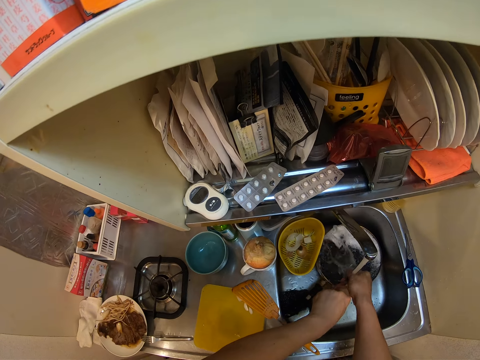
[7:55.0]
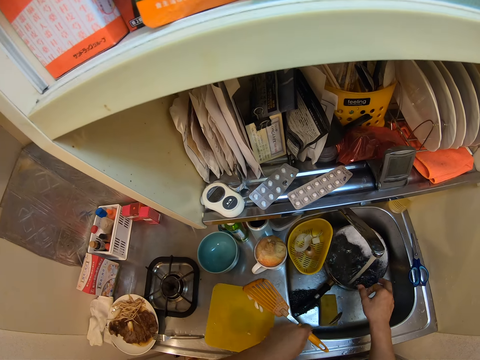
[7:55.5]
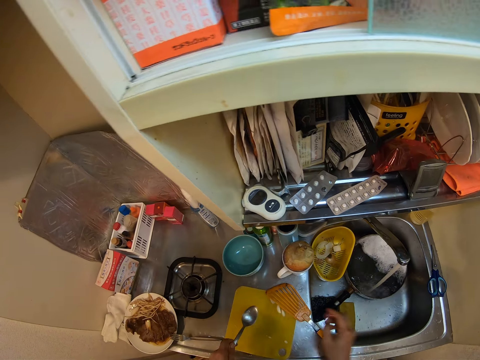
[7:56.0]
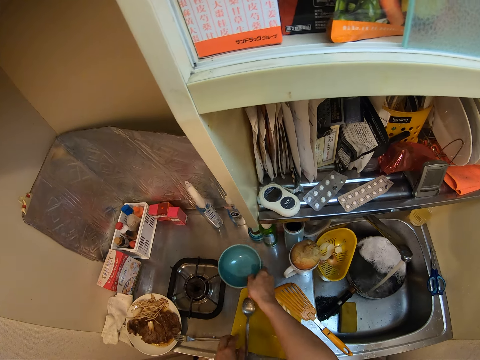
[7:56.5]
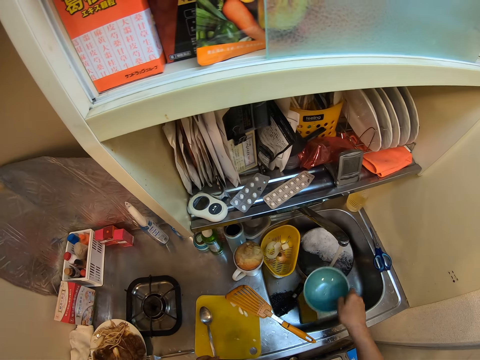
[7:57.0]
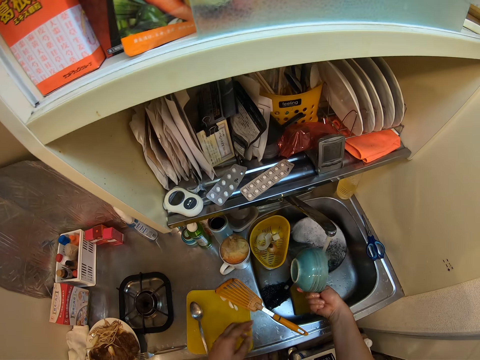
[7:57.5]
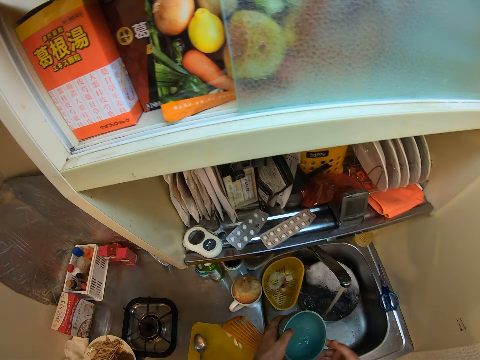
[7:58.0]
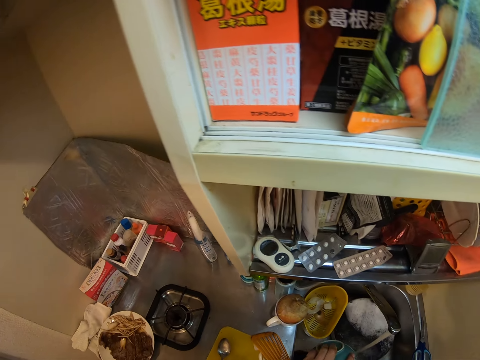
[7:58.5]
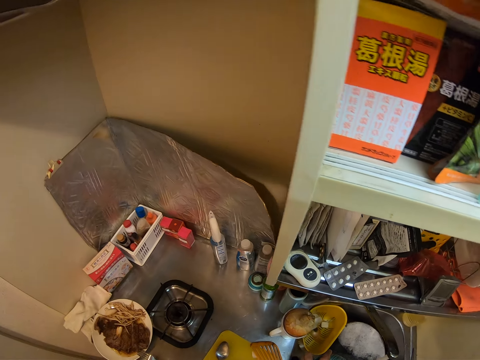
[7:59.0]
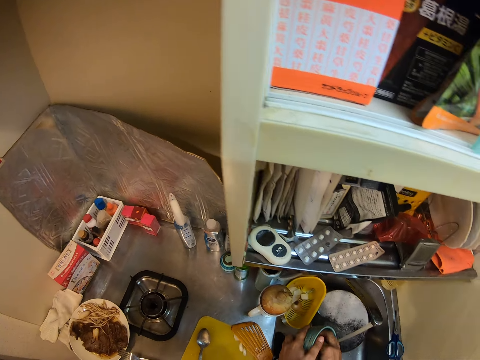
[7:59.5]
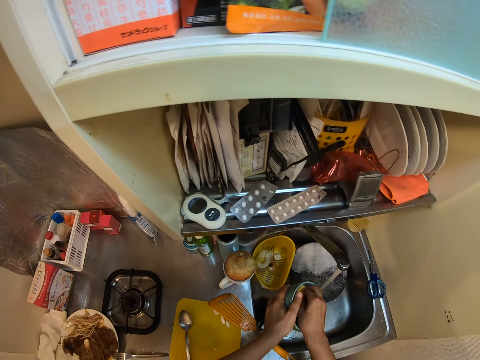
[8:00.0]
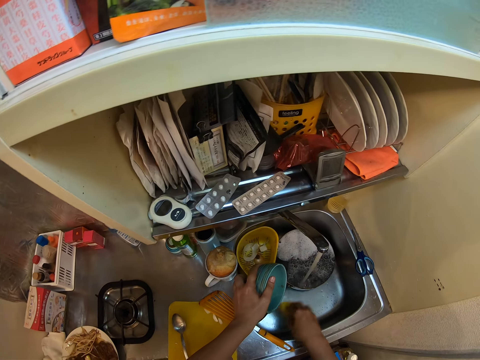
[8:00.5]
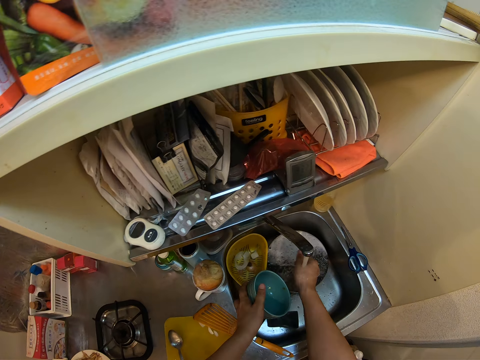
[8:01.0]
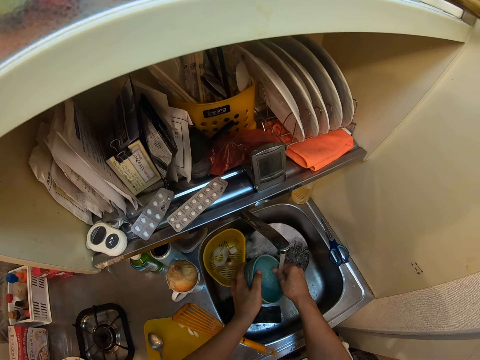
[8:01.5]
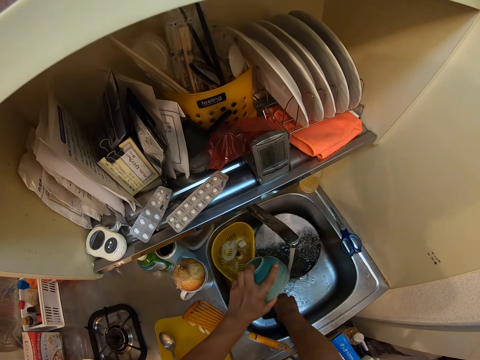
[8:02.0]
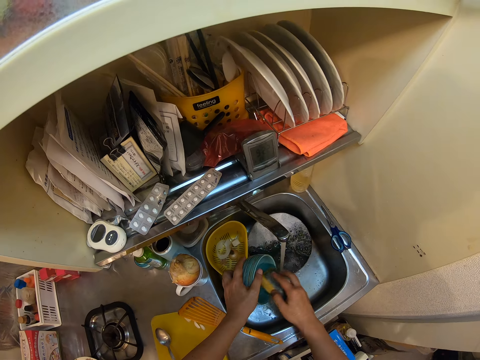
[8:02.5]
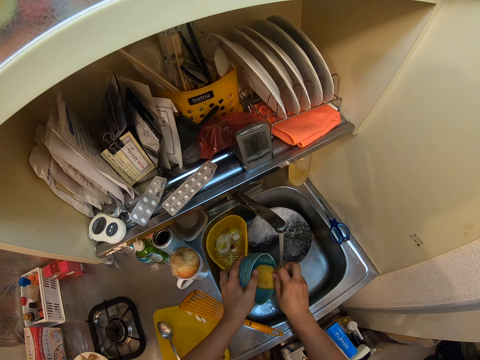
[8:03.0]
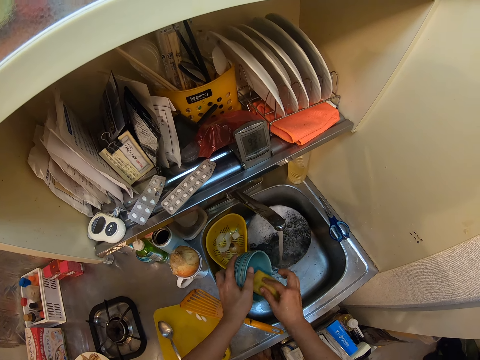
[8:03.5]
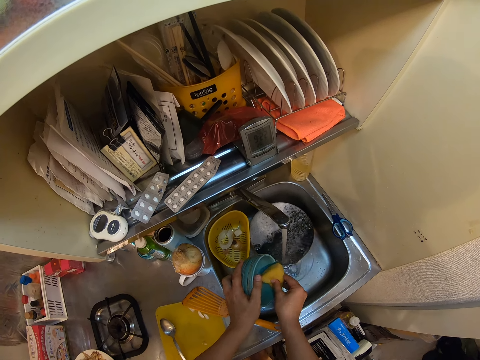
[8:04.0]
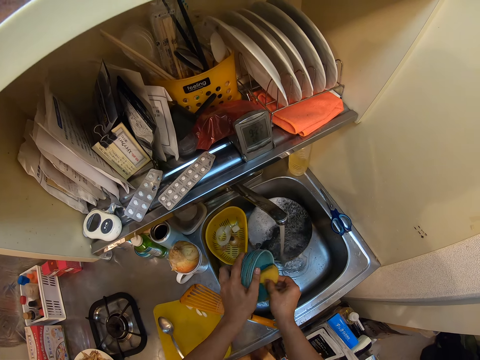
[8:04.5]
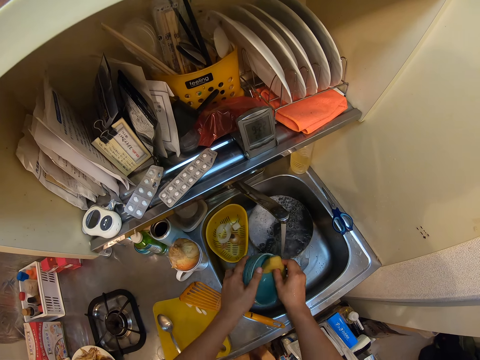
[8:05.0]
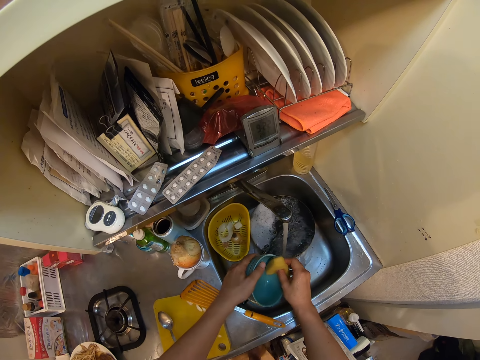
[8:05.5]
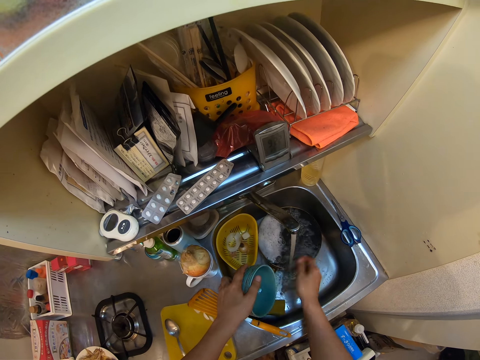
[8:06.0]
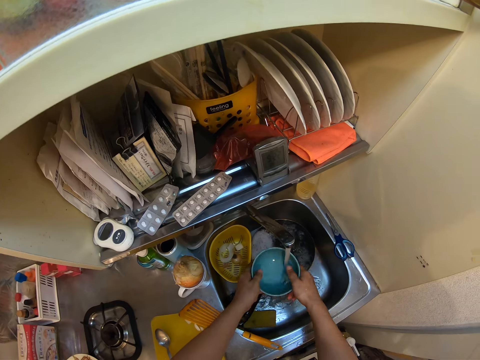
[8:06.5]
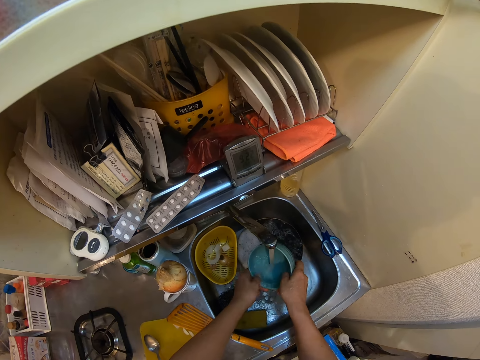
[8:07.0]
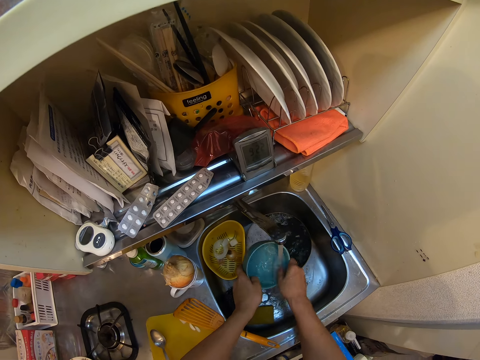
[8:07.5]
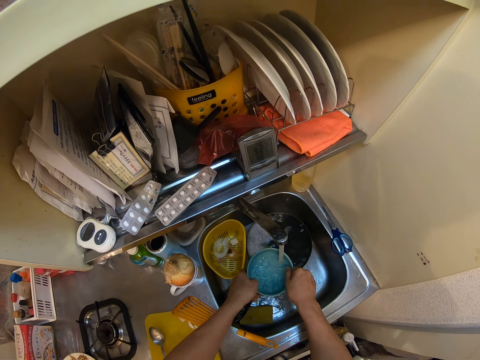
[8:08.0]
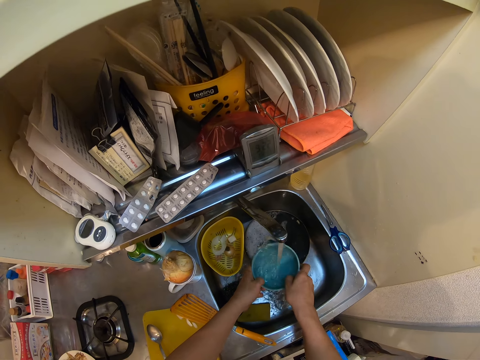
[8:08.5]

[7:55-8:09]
The camera wearer picks the bowl from the kitchen countertop and rinses the bowl. They pick the soft sponge from the kitchen sink and wash the bowl with the soft sponge. They drop the soft sponge in the kitchen sink and rinse the bowl. They pick the soft sponge from the kitchen sink again and wash the bowl with the soft sponge. They drop the soft sponge in the kitchen sink and rinse the bowl with water.

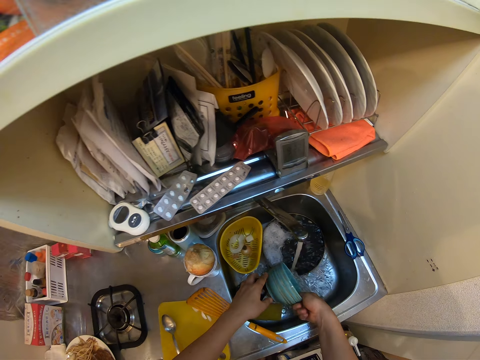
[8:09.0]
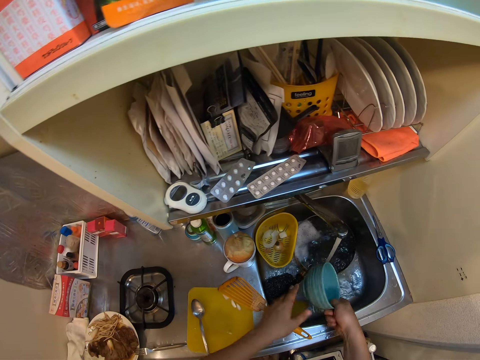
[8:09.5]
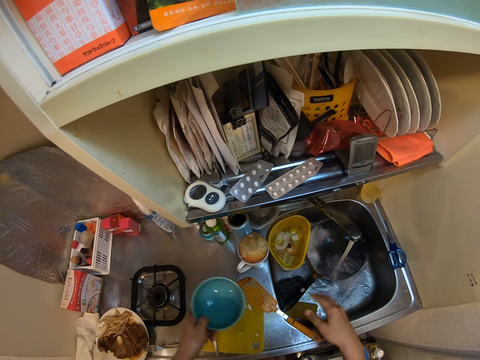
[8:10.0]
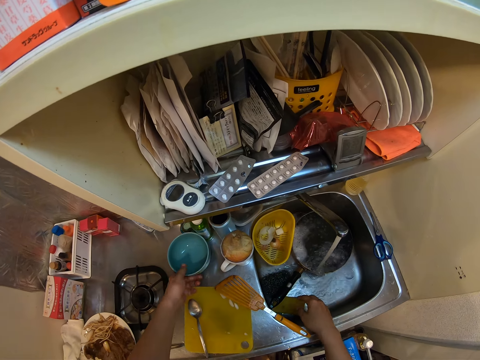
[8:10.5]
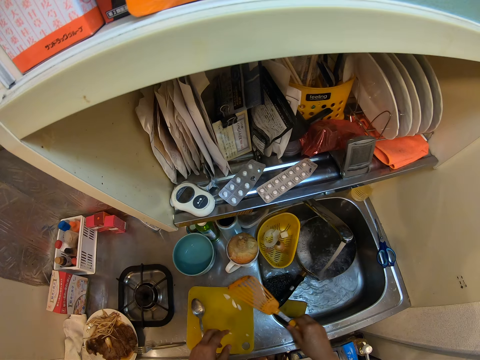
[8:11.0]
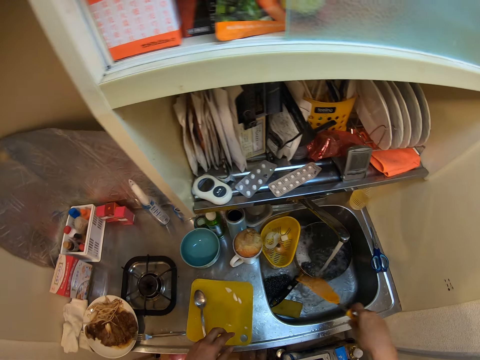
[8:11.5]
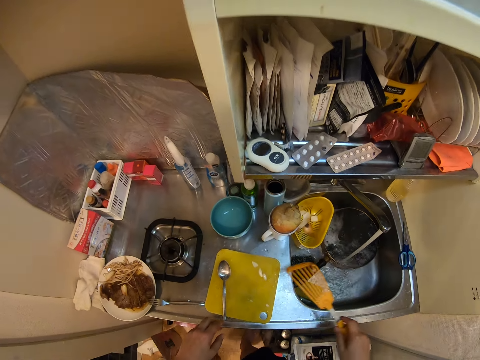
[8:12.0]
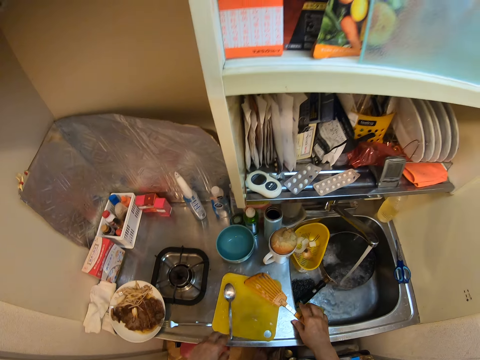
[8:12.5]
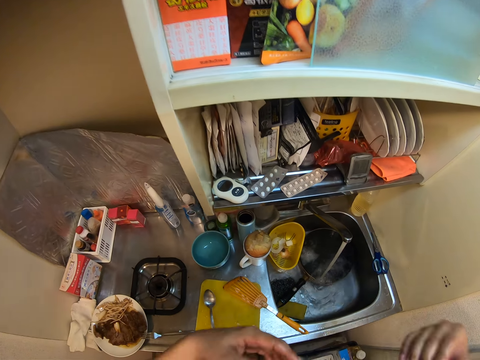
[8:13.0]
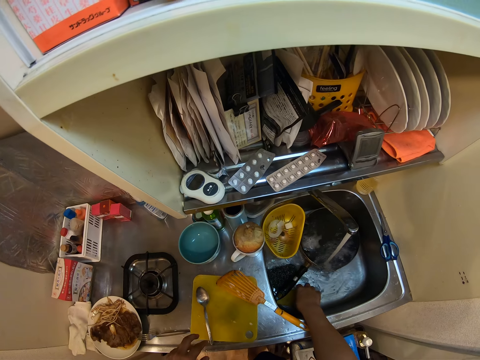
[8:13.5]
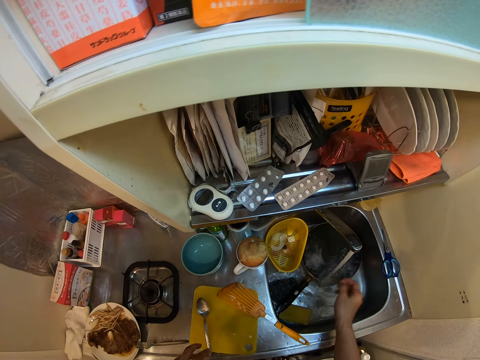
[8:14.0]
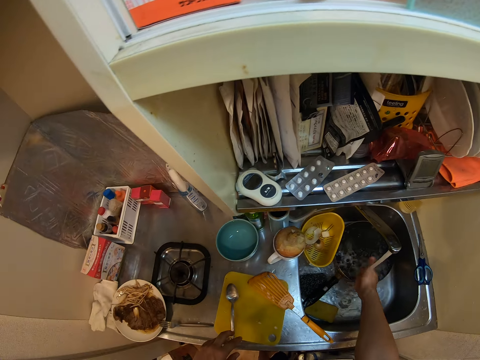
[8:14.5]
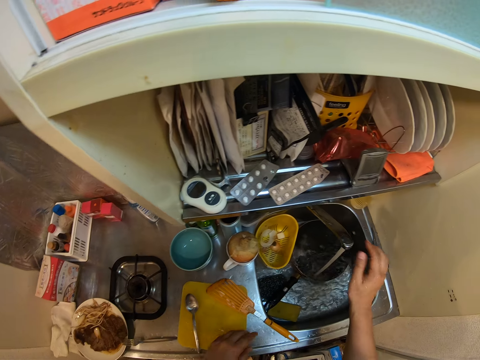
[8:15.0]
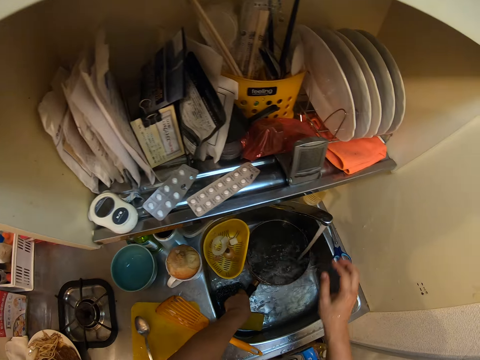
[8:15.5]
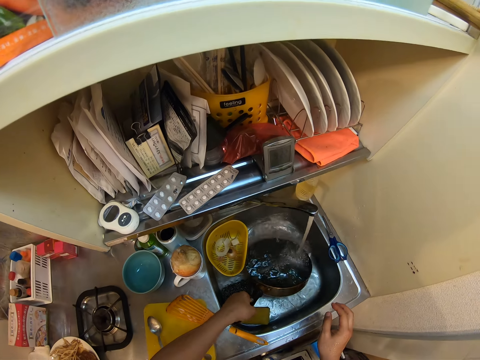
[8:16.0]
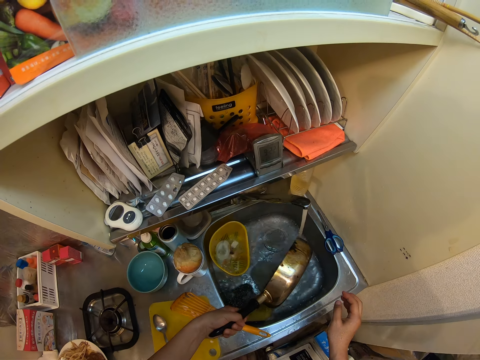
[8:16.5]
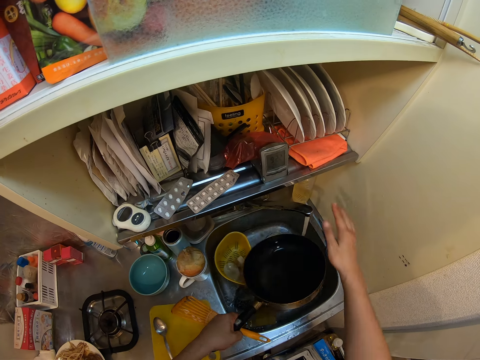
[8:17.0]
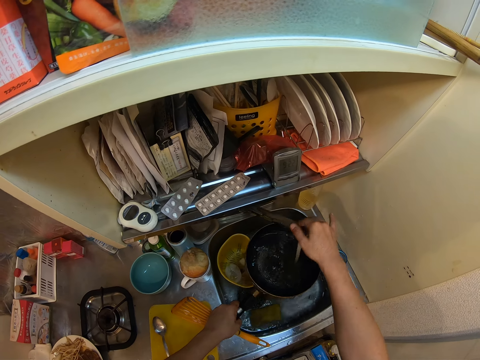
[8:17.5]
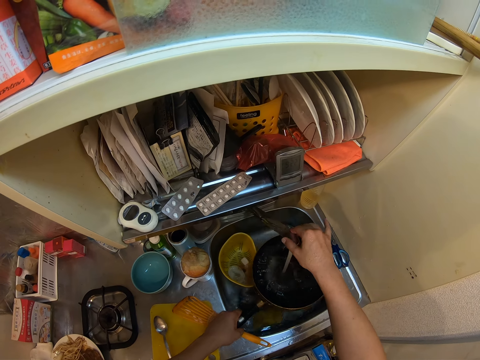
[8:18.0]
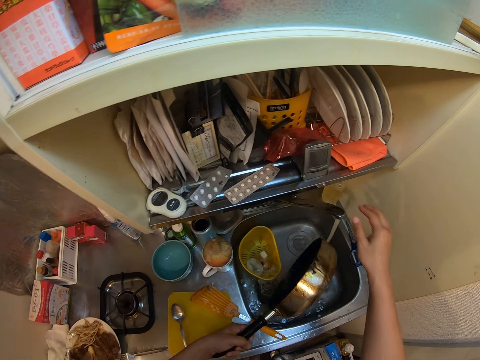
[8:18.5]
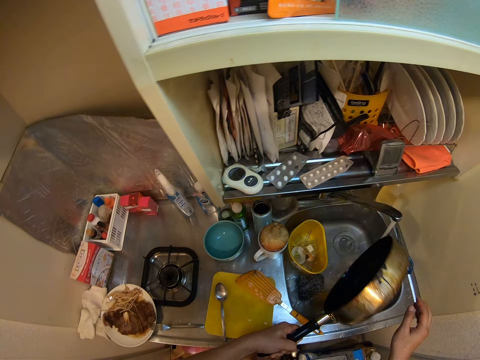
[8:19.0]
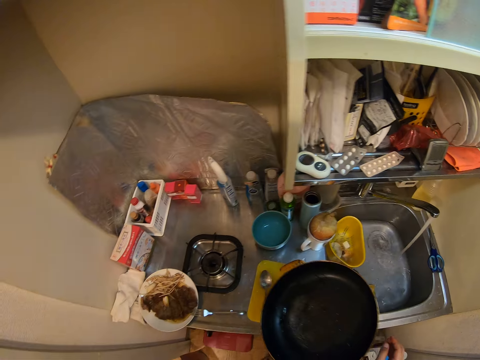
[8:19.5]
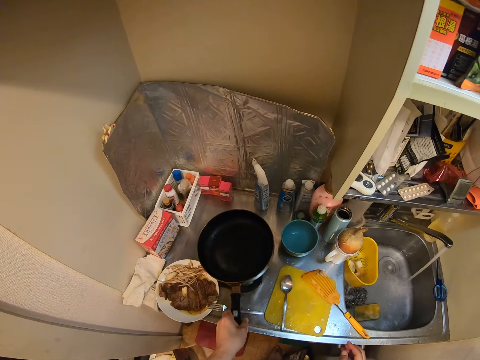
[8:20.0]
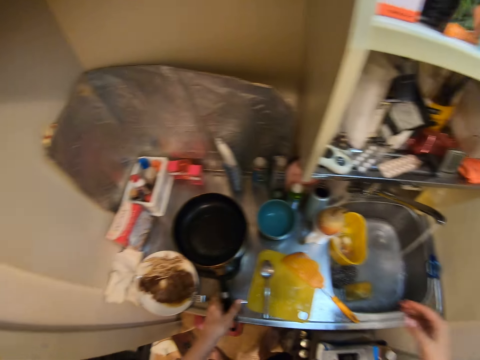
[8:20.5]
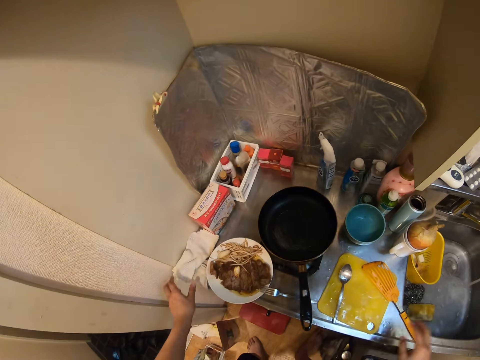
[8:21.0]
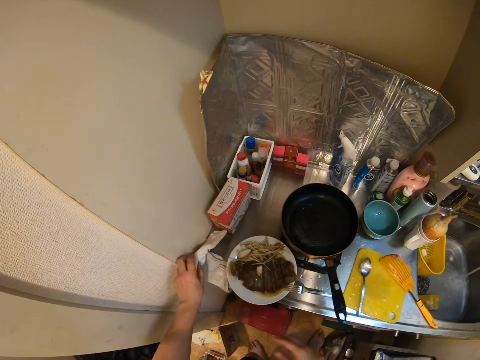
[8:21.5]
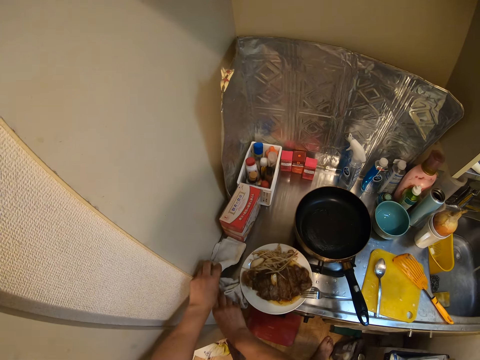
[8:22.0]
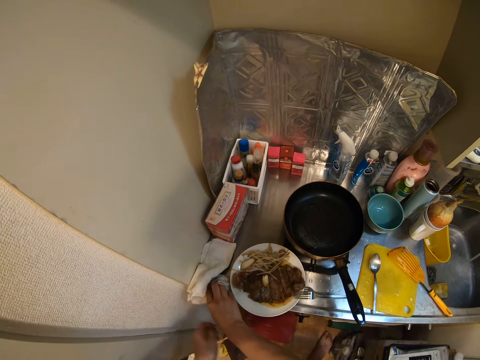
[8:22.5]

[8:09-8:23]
The camera wearer puts the bowl on the kitchen countertop. He picks the spatula from the kitchen countertop. He rinses the spatula with water. He drops the spatula on the kitchen countertop. He touches the soft sponge in the kitchen sink. He rinses his hand. He turns the faucet. He picks the pan from the kitchen sink. He holds the pan. He rinses the pan with water from the faucet and holds the faucet. He puts the pan on the cooker. He picks a towel from the kitchen countertop.
